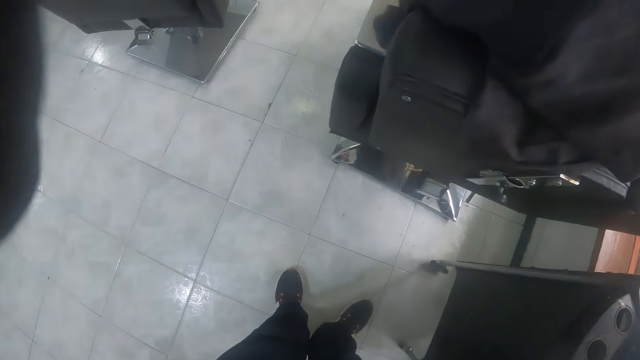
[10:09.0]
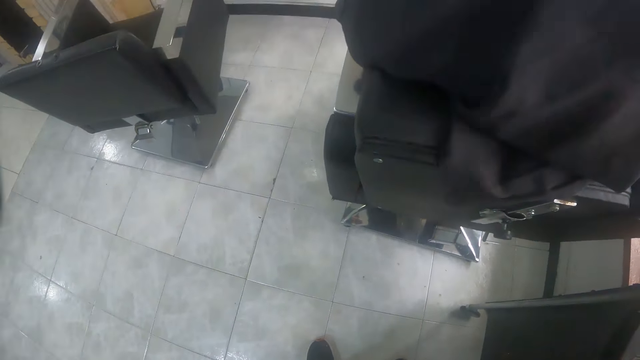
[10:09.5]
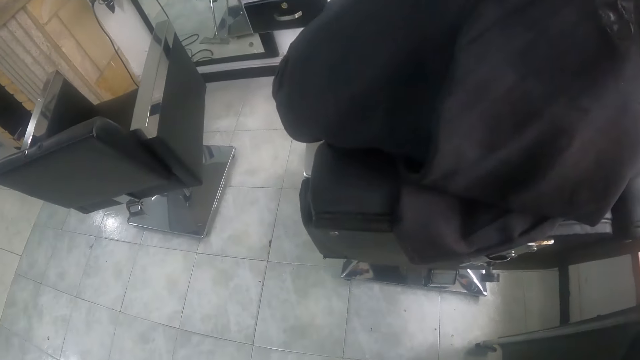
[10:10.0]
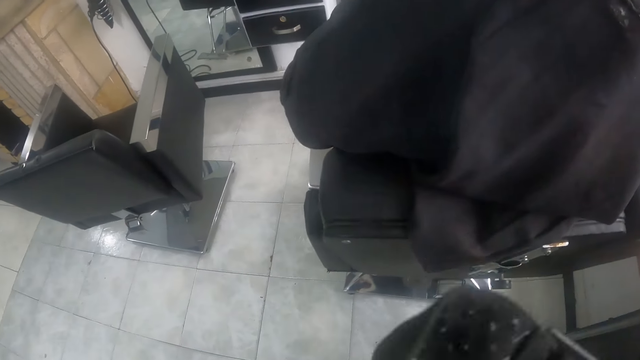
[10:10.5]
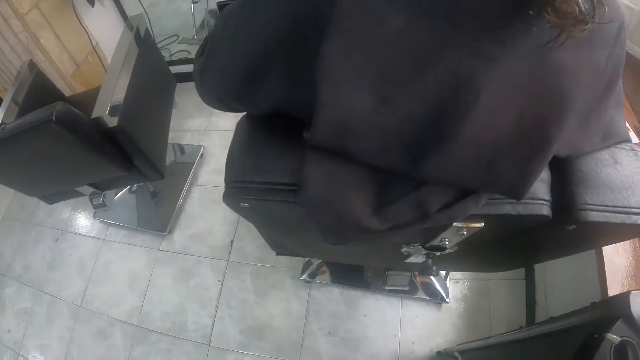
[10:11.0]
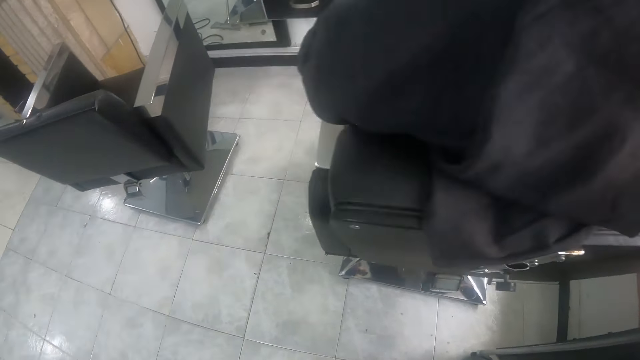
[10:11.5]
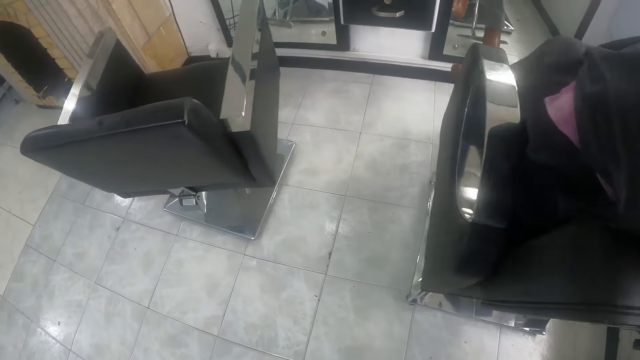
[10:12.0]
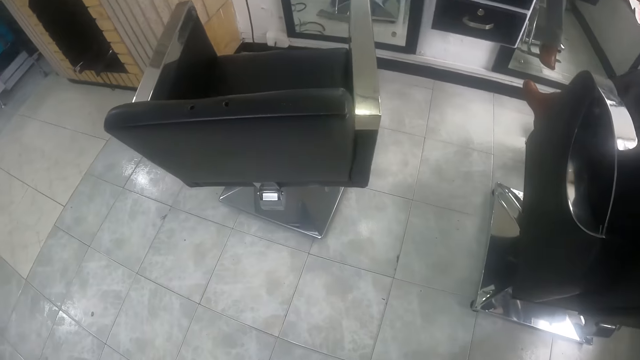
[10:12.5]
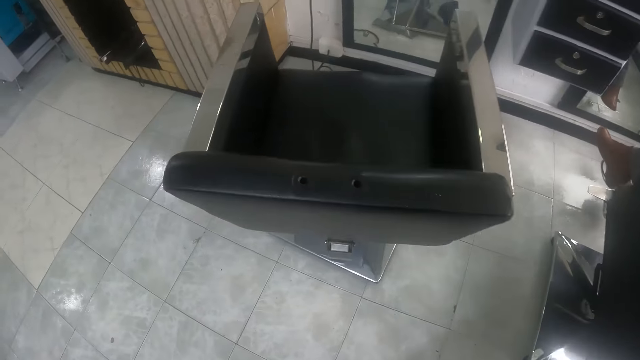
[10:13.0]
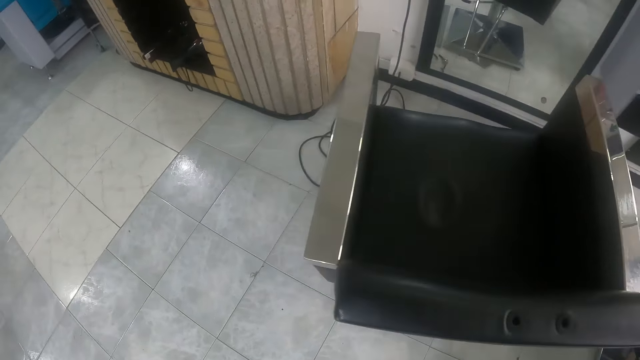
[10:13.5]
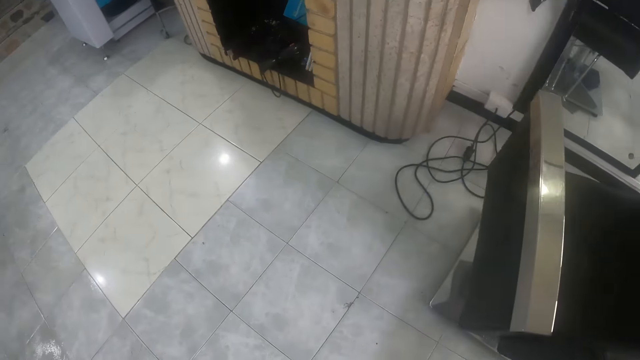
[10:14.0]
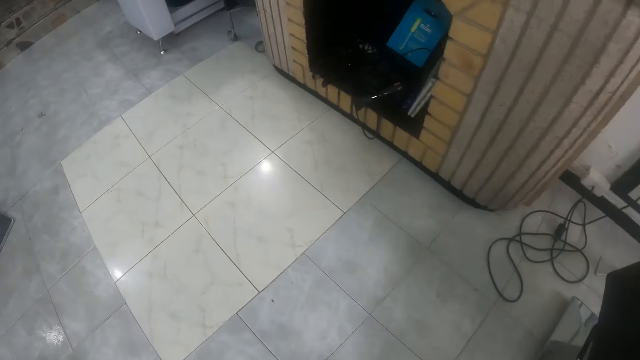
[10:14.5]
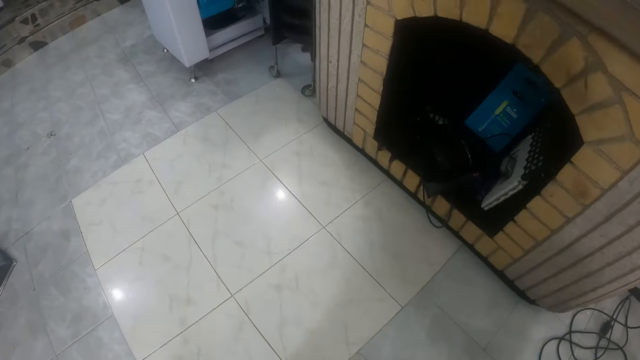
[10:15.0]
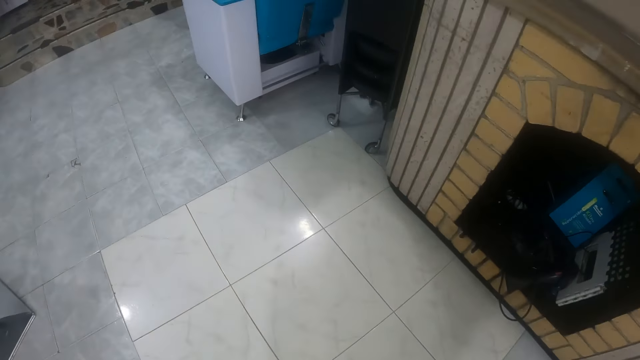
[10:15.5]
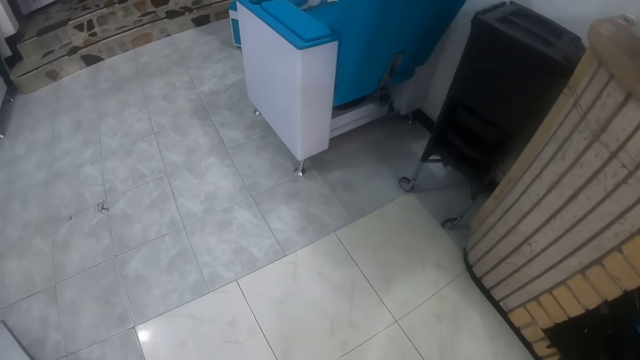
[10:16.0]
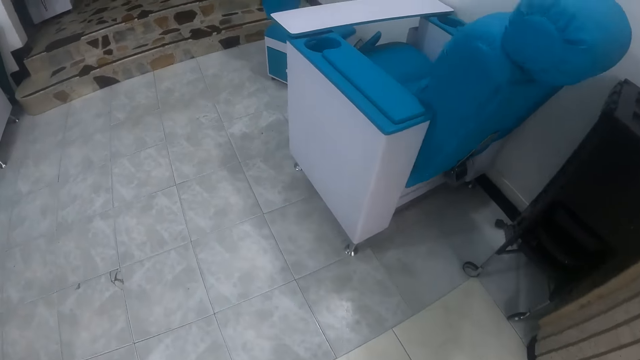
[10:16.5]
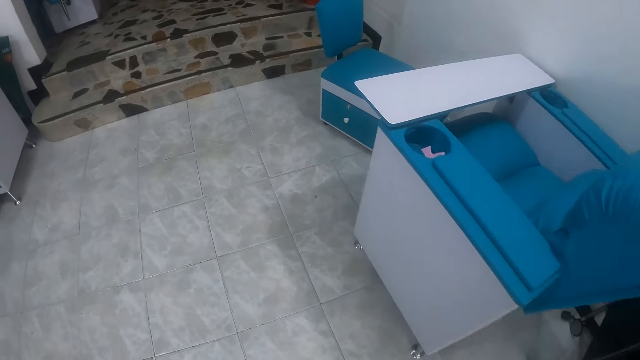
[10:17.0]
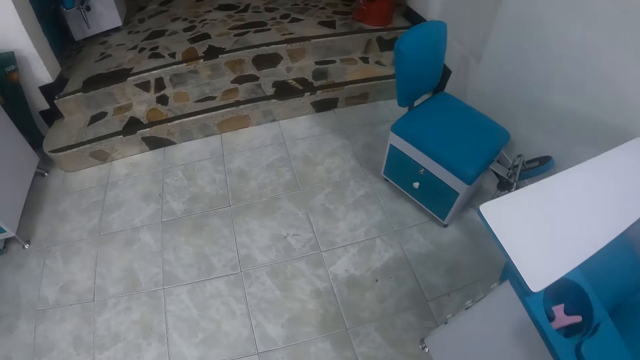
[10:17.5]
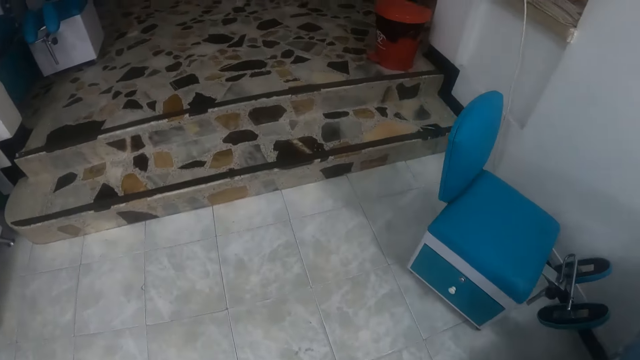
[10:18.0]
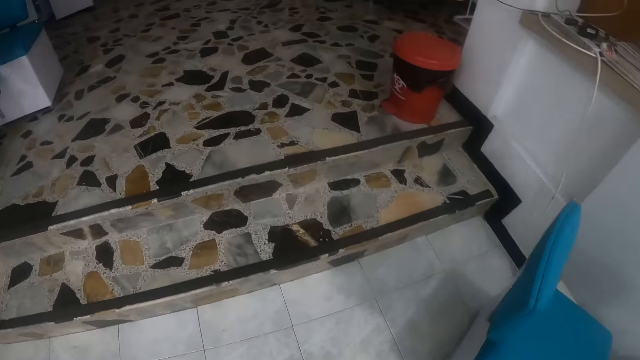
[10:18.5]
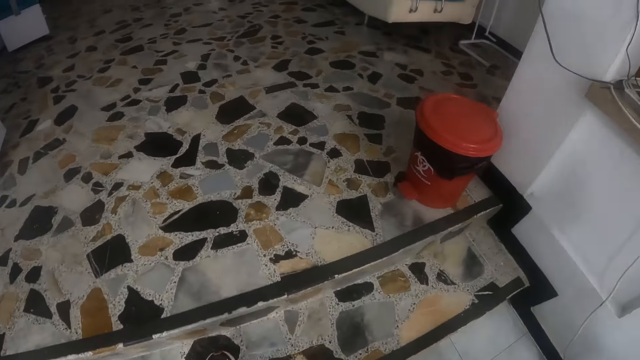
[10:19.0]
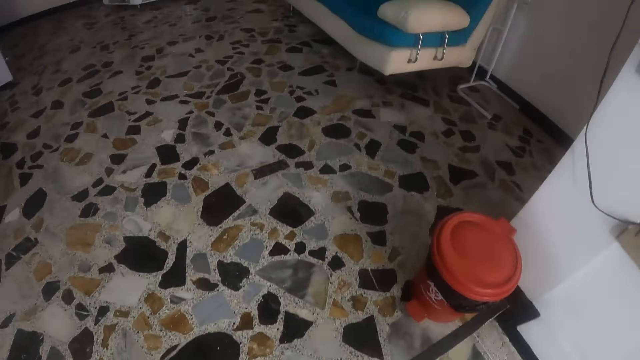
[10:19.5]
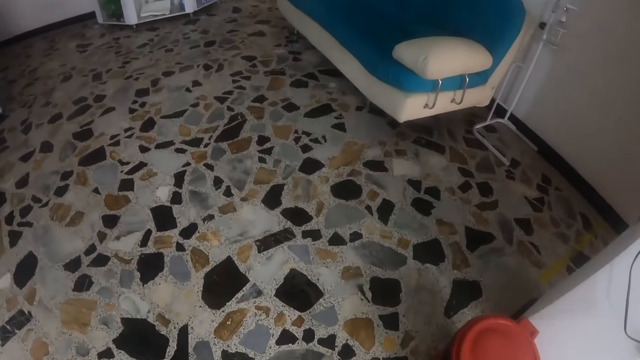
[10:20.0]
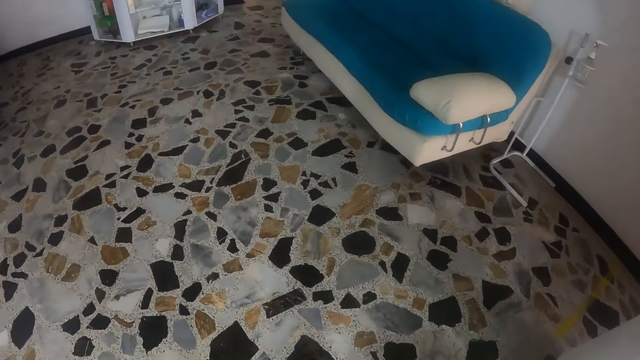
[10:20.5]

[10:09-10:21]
The camera wearer adjusts the camera. They walk around the house. They walk to a room.

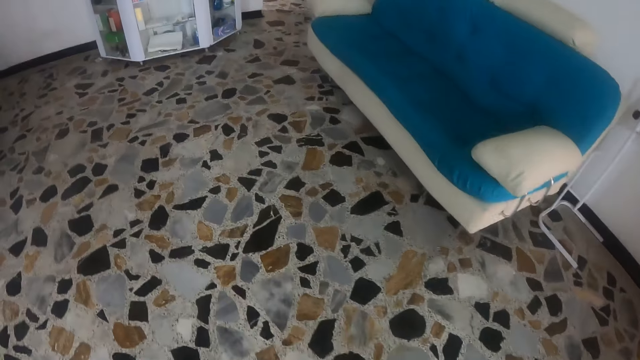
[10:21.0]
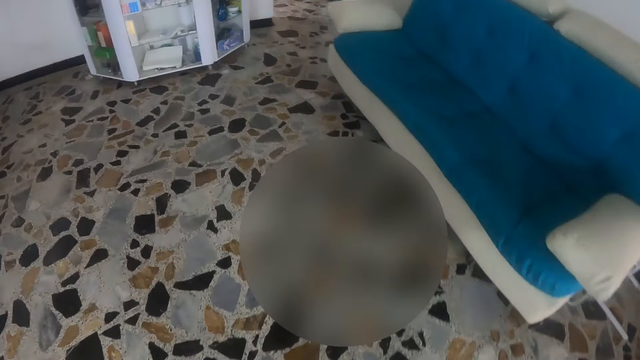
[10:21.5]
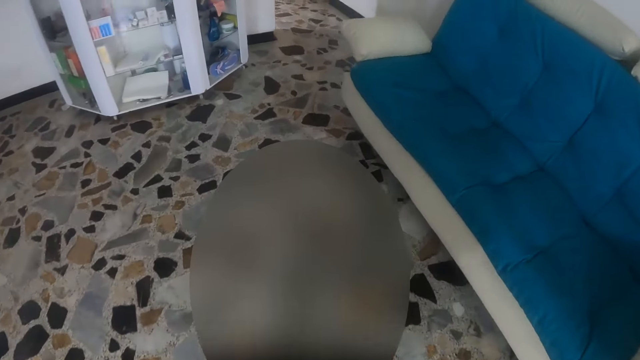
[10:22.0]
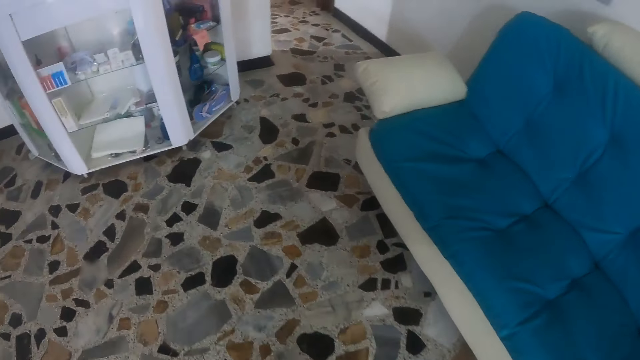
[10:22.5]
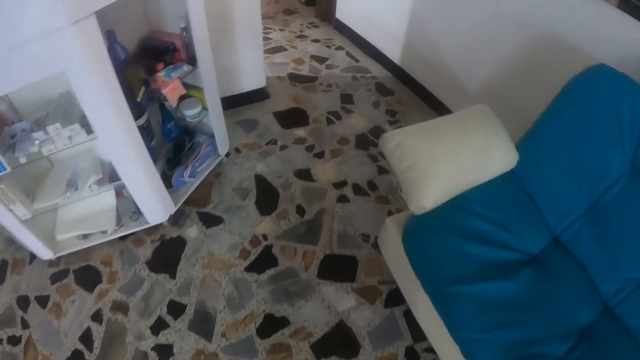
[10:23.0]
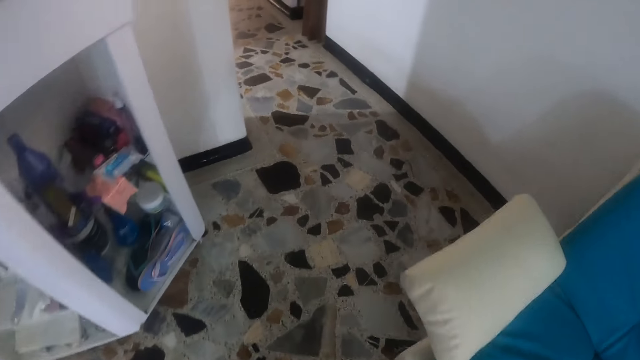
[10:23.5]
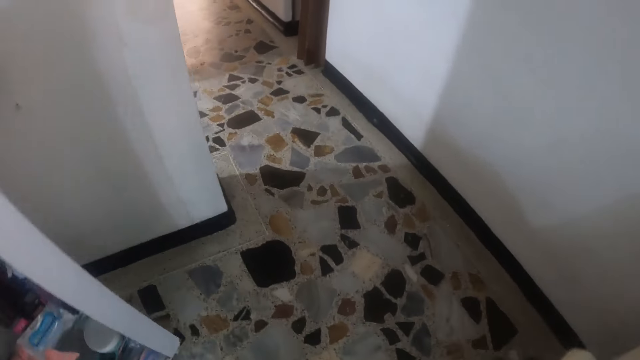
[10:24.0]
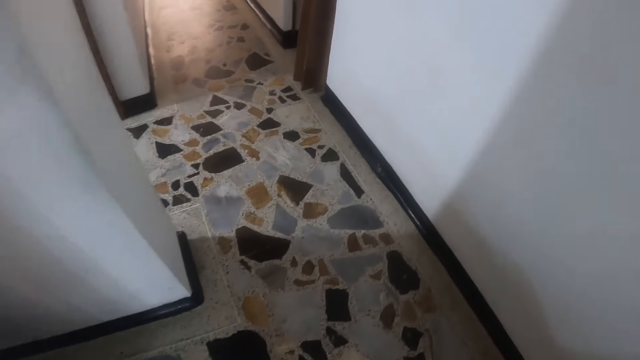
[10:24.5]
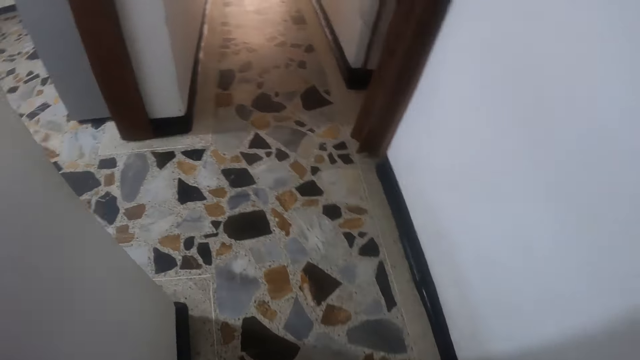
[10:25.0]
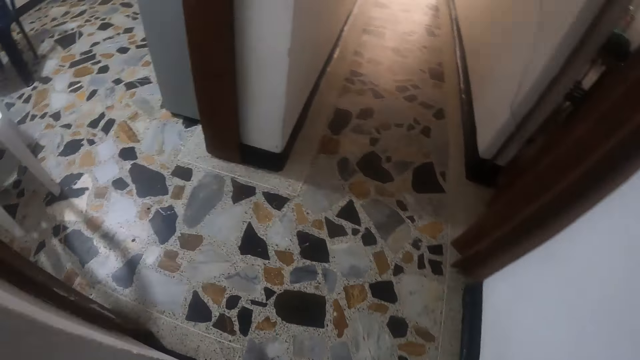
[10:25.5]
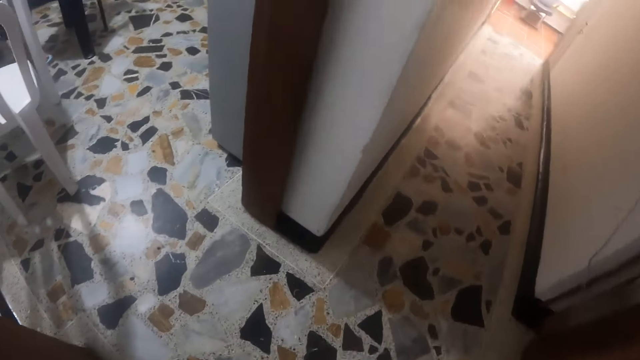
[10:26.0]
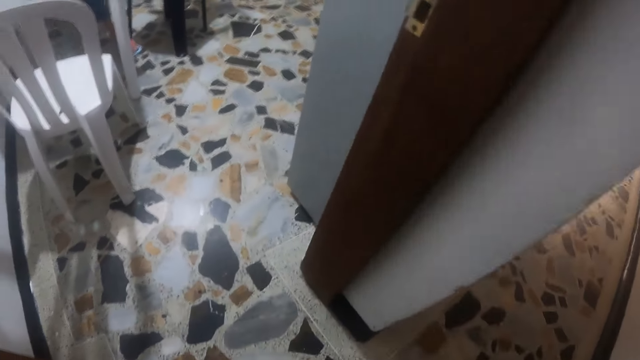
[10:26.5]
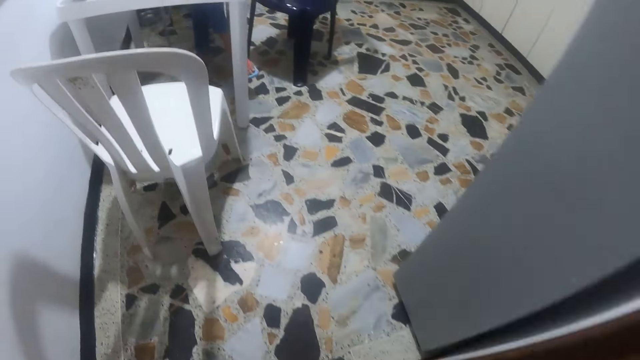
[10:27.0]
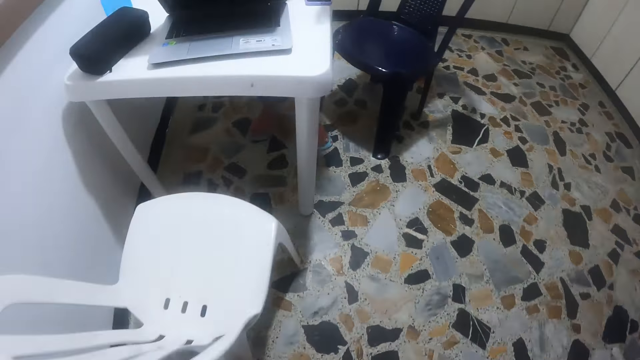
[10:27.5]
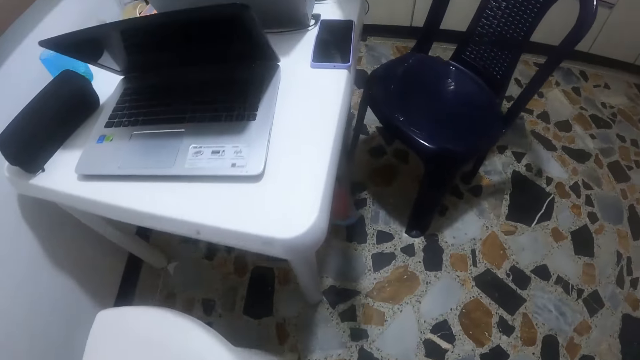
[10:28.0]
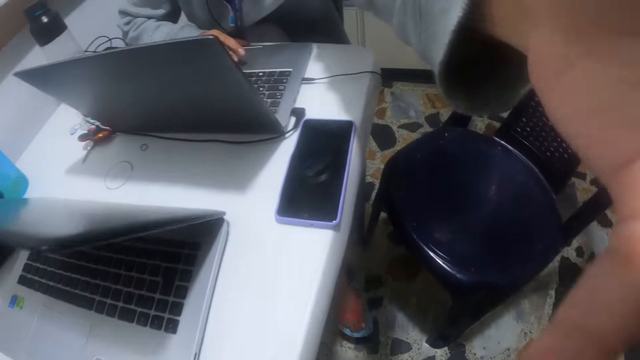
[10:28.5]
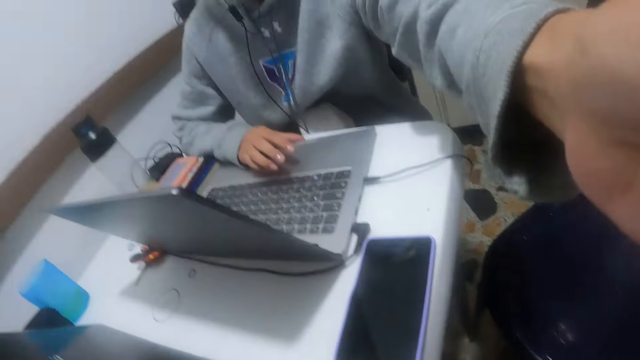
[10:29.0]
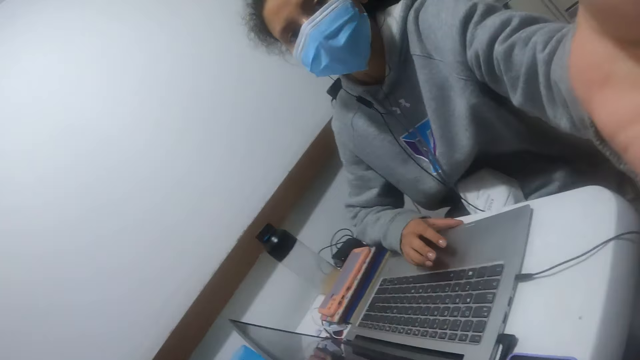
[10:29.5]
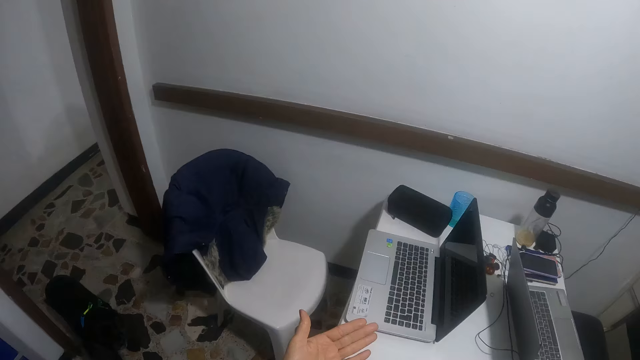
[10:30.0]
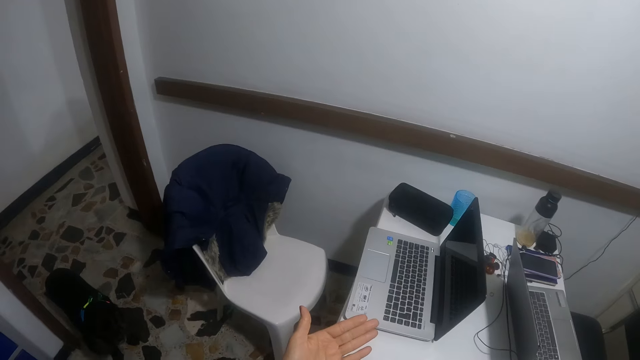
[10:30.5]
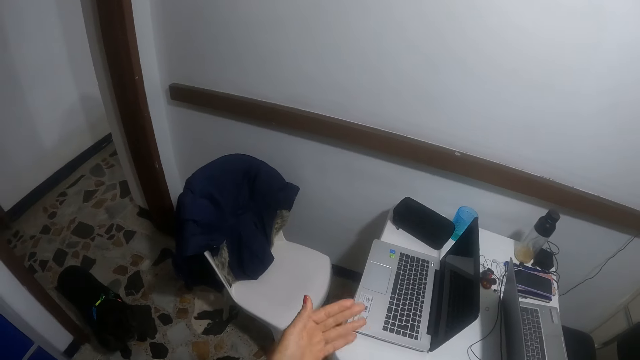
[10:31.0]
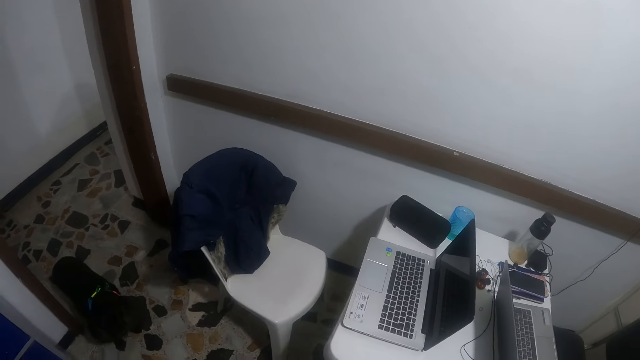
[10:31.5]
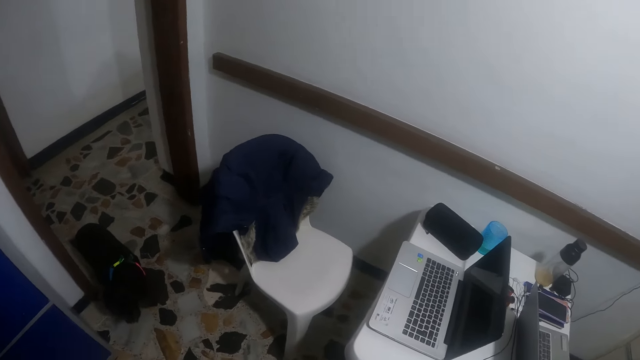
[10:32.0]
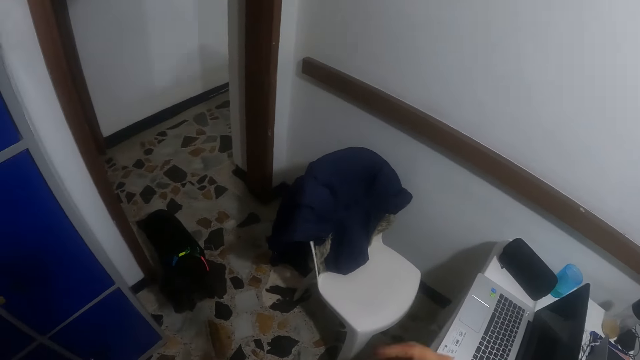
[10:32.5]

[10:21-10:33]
The camera wearer walks into the room. A woman adjusts the camera wearer's camera with her left hand. The camera wearer stares at the laptop.
